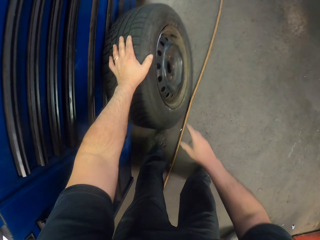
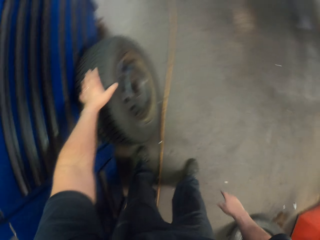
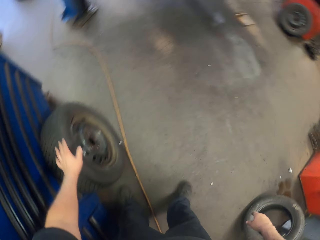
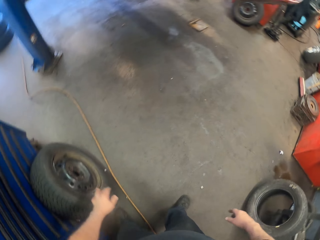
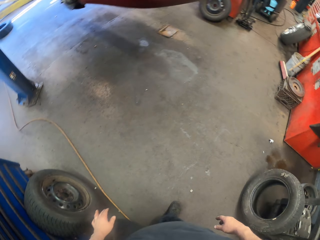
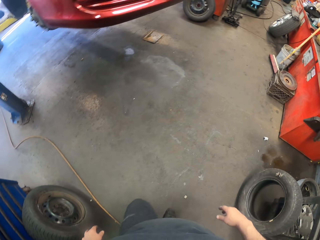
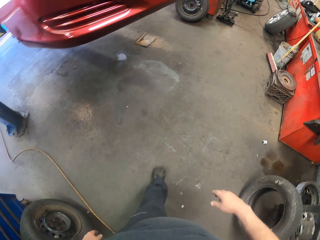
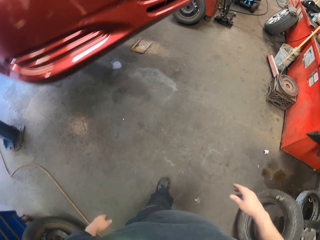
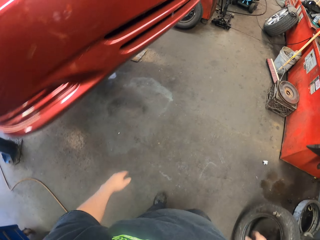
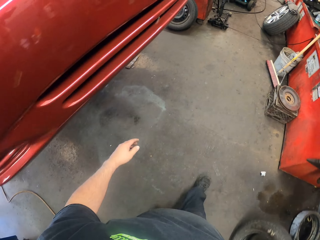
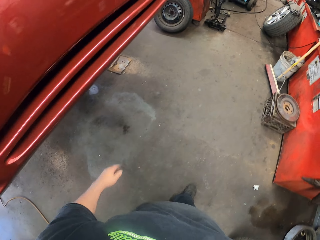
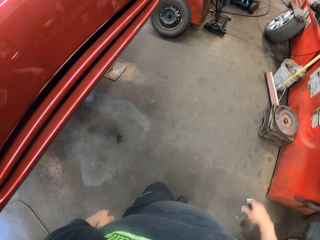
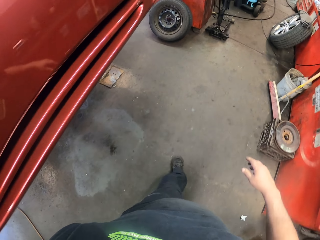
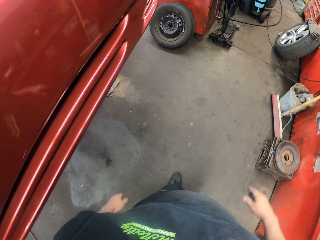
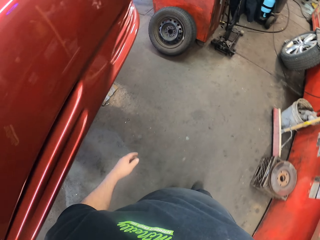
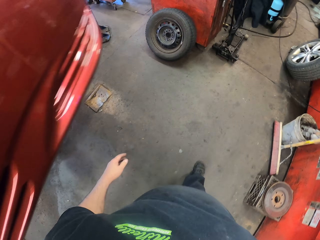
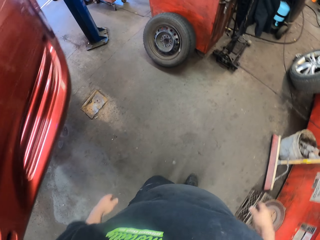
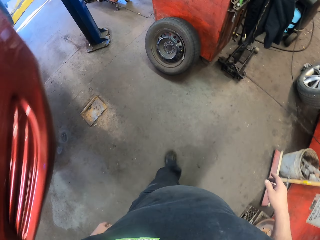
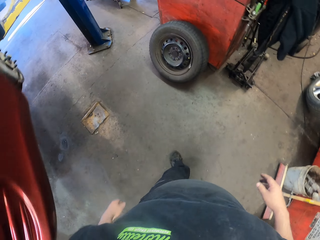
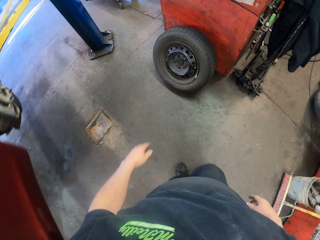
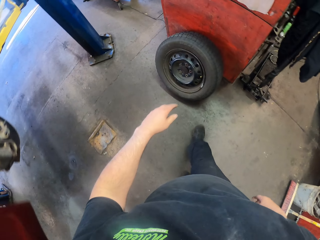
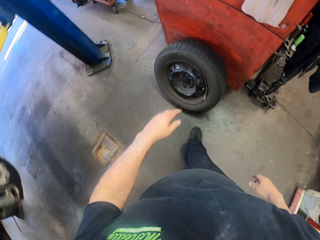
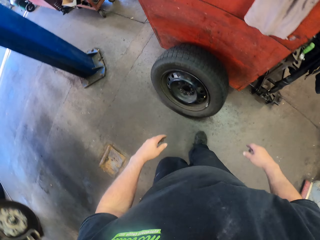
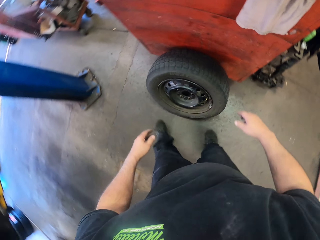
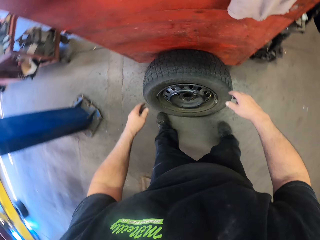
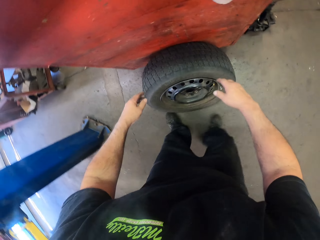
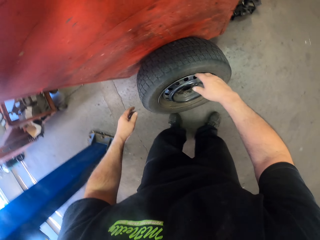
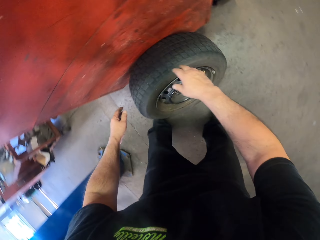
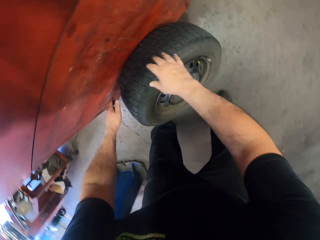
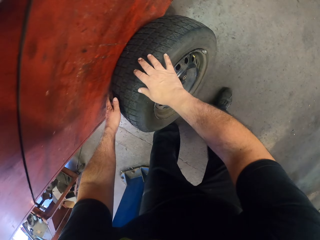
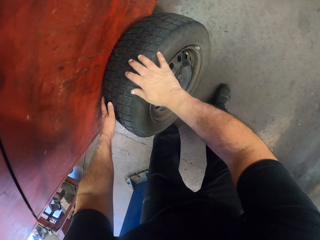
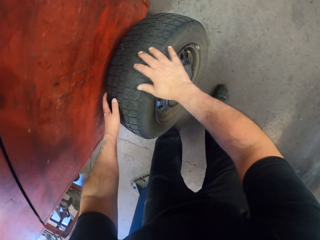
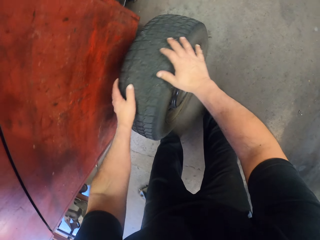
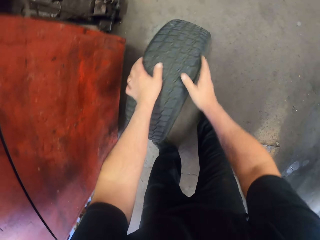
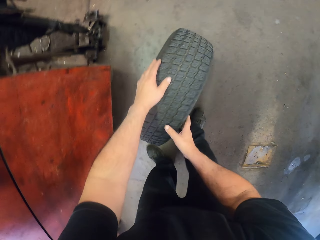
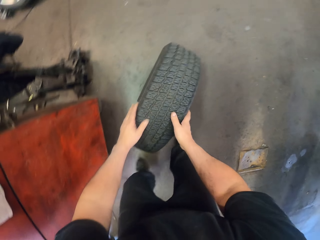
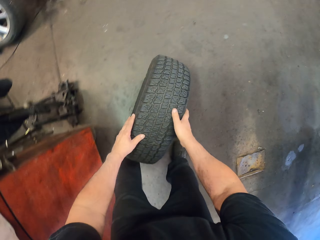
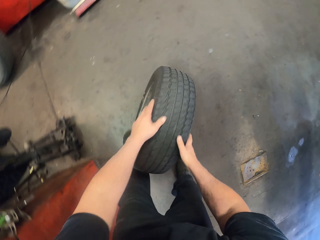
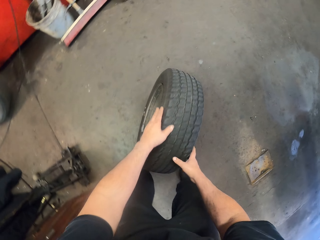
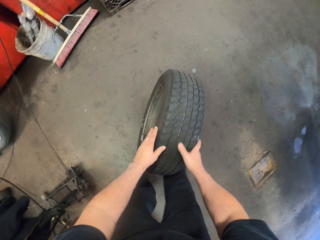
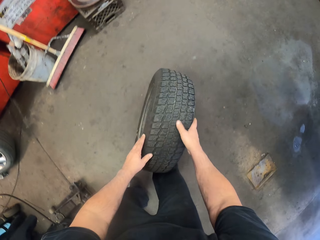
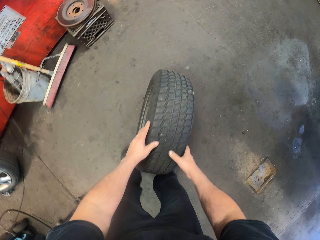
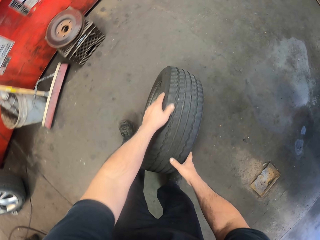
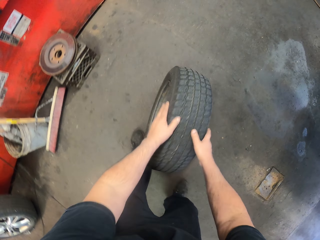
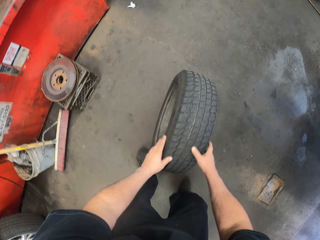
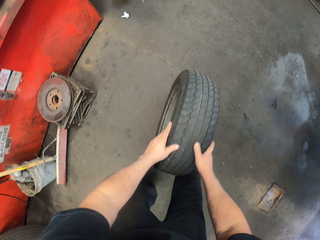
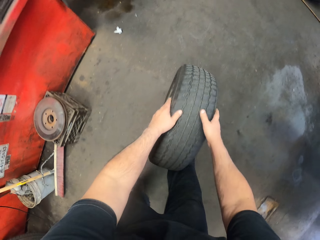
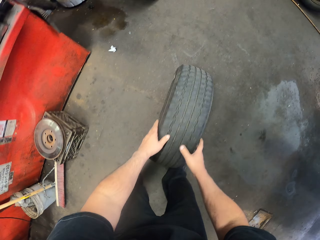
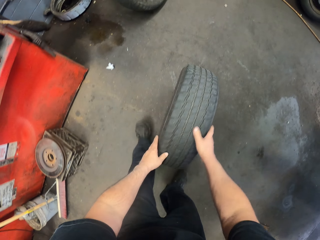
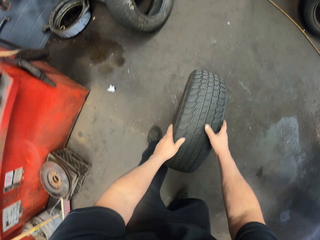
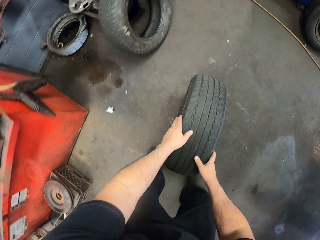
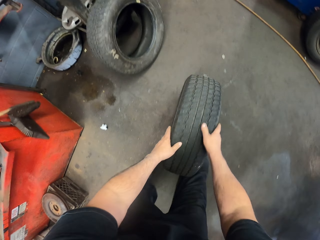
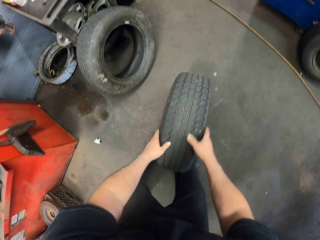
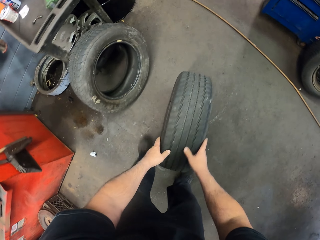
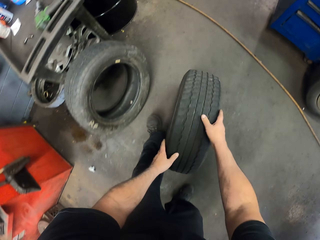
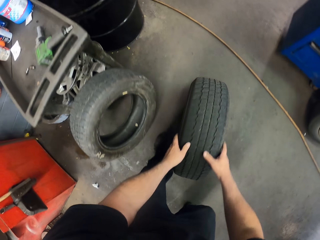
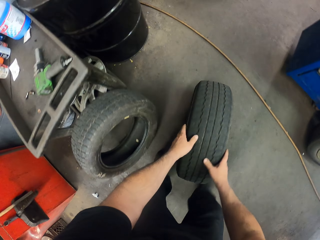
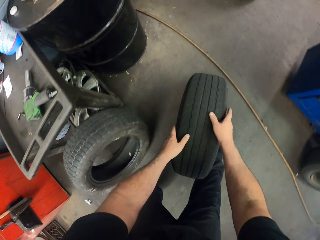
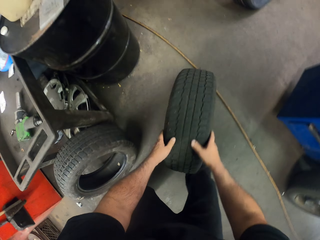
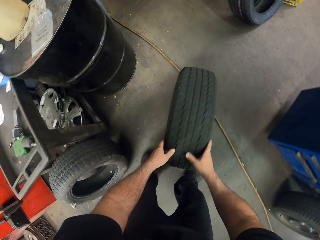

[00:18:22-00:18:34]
The camera wearer puts the wheel beside a drawer. They walk in the garage. They drag another wheel. They pick up the wheel on the floor. They roll the wheel on the floor.

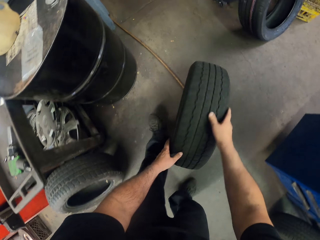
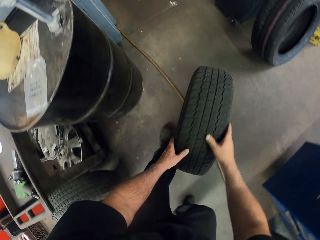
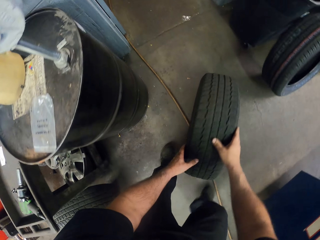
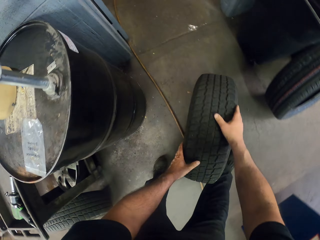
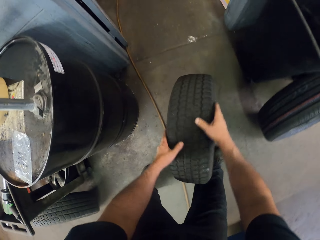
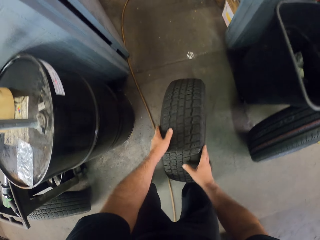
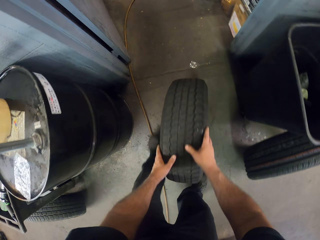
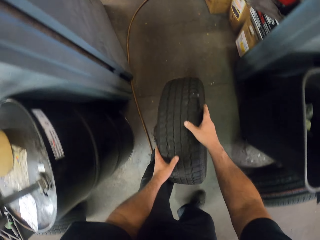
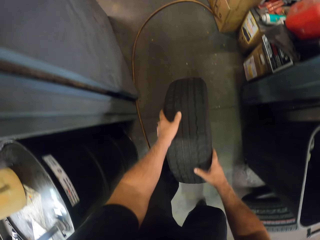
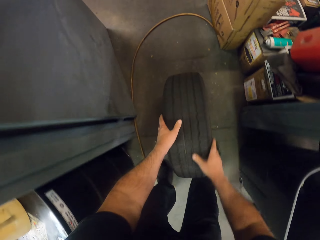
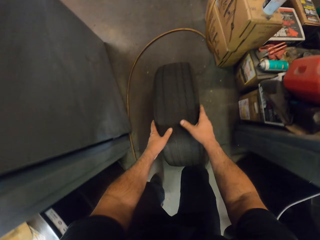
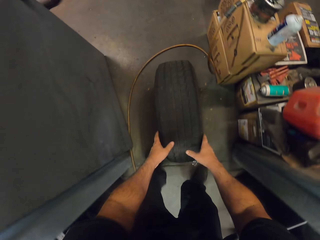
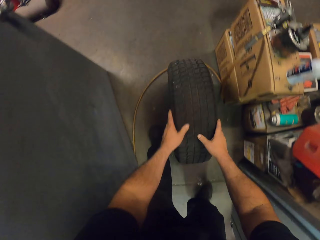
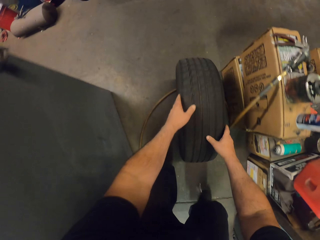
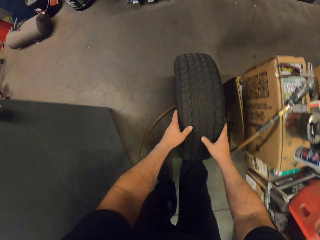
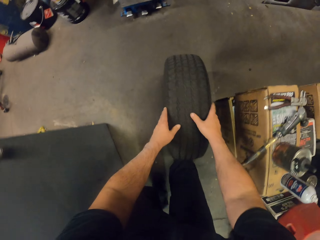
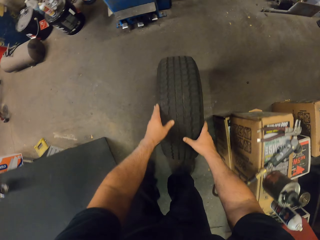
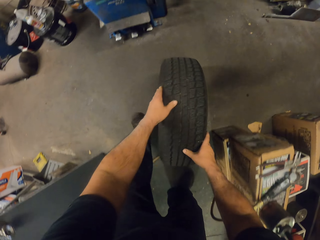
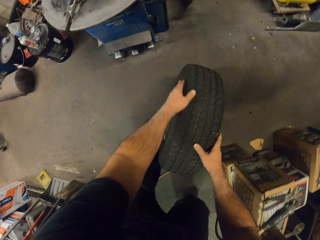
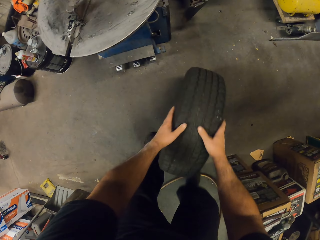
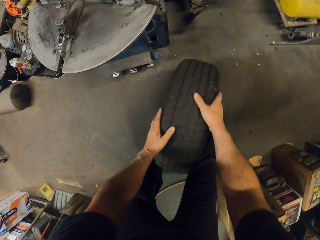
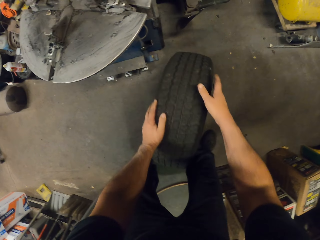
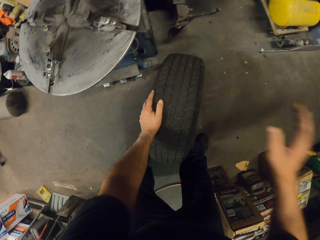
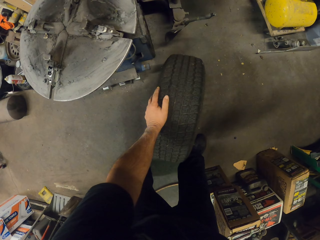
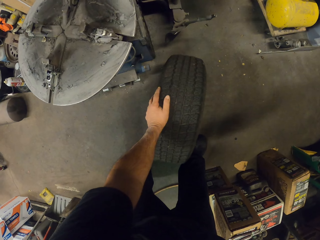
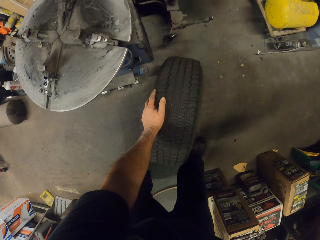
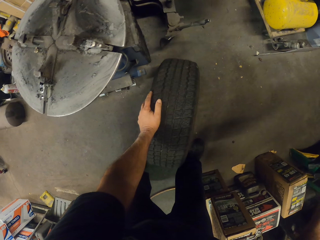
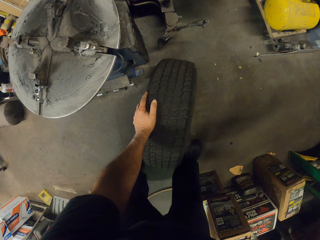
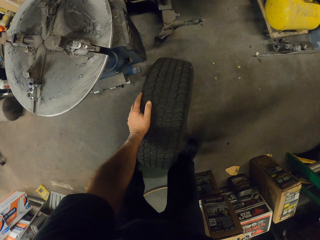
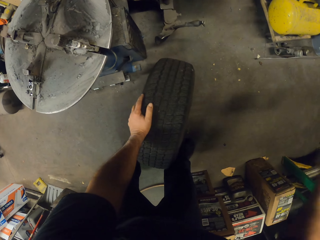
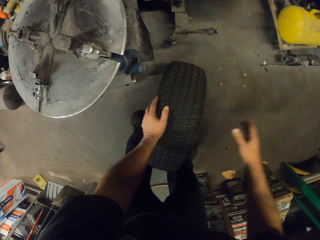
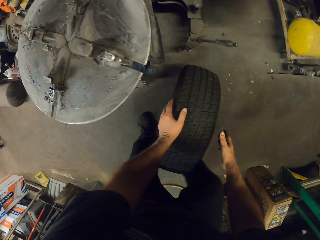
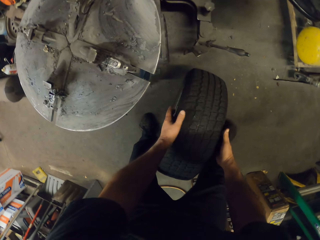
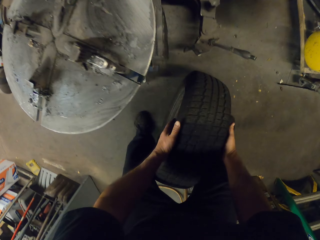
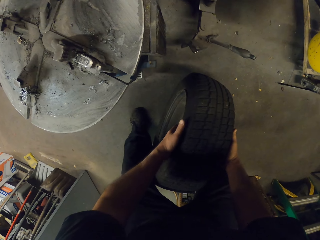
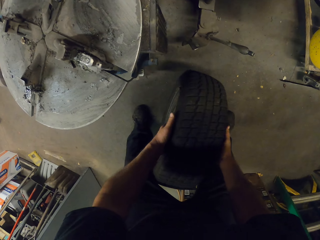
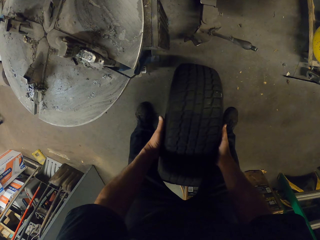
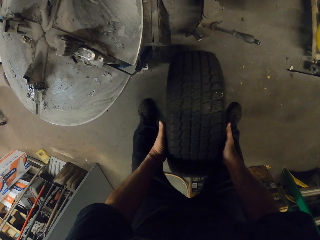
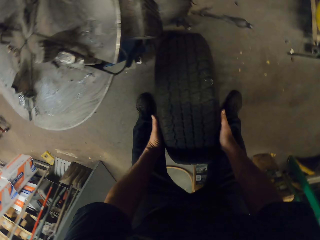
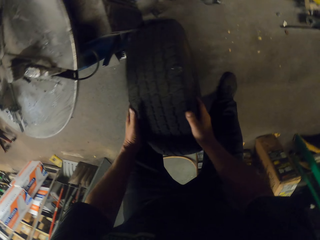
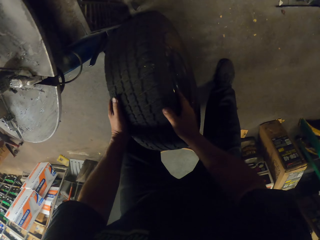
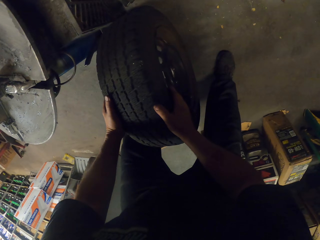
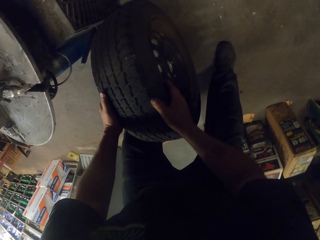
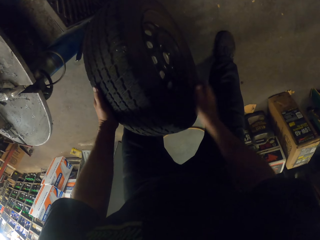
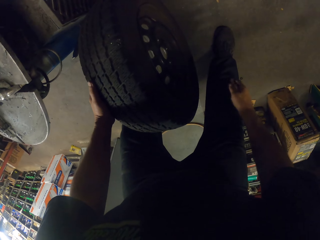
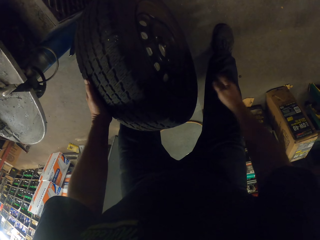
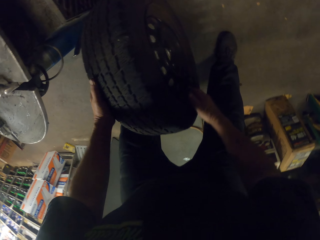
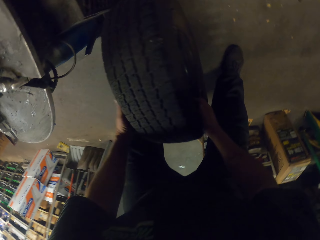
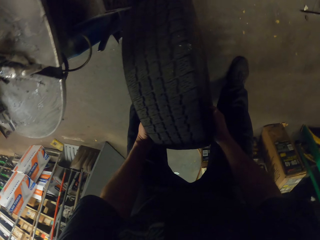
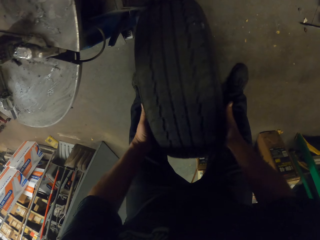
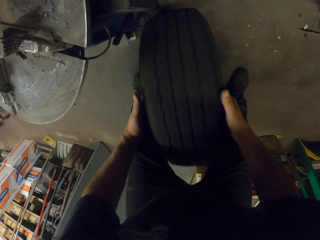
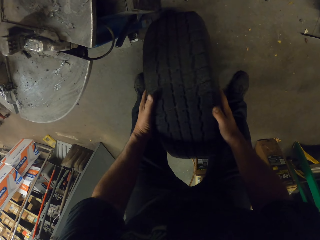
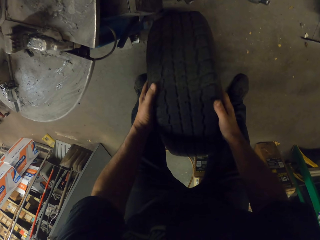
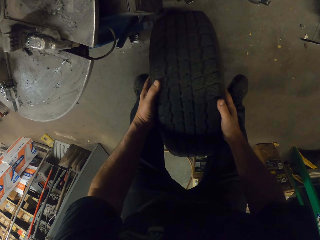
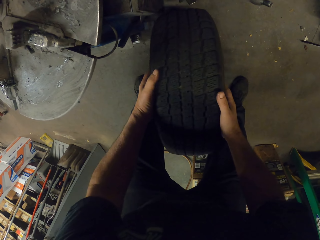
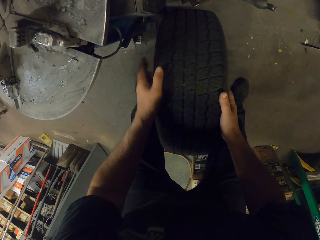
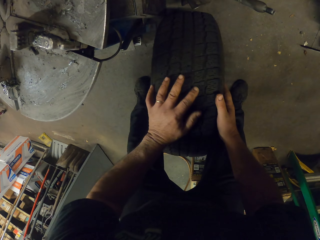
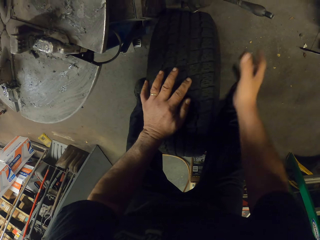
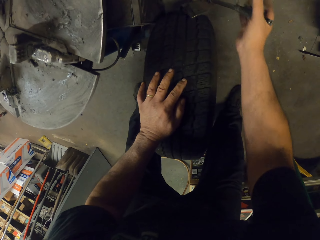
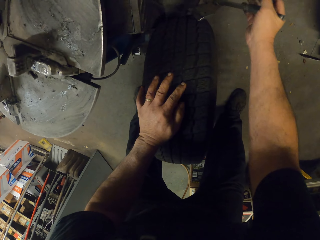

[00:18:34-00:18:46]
The camera wearer touches the table. They roll the wheel on the floor. They look around. They roll the wheel on the floor. They insert the wheel on the wheel balancing machine.
